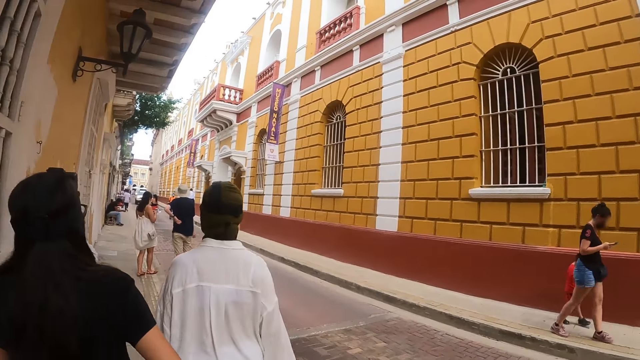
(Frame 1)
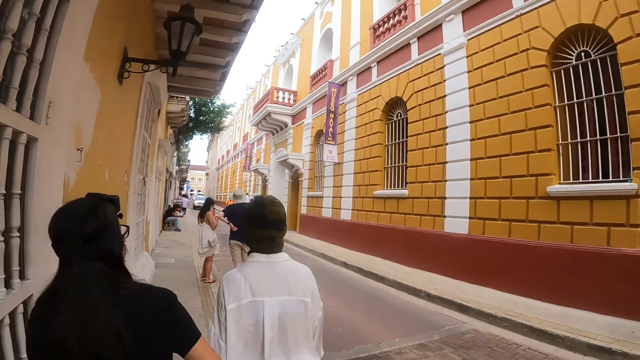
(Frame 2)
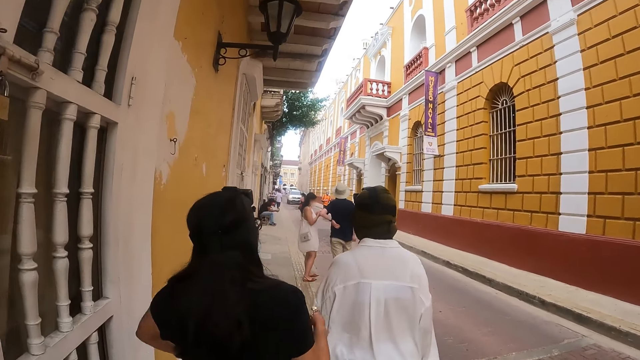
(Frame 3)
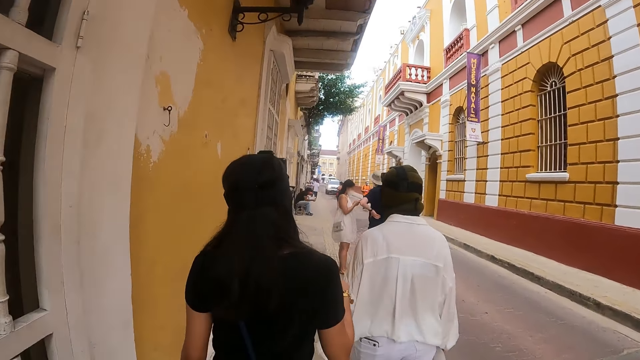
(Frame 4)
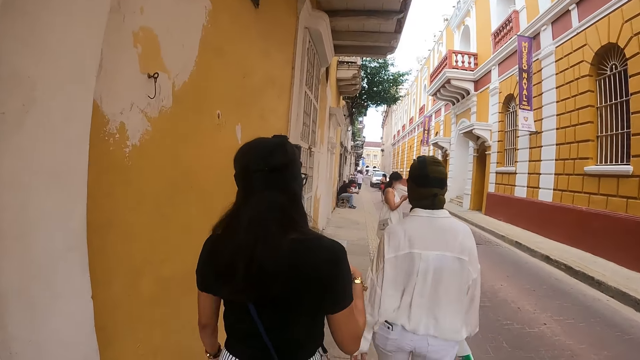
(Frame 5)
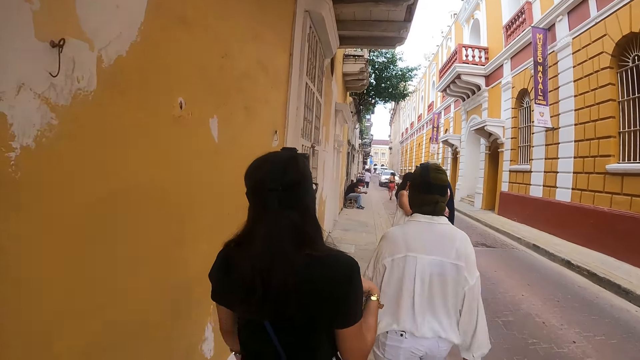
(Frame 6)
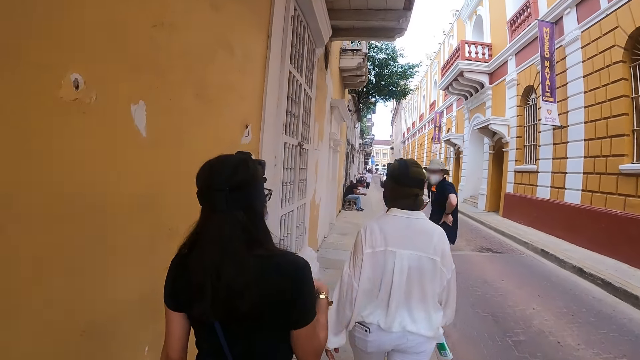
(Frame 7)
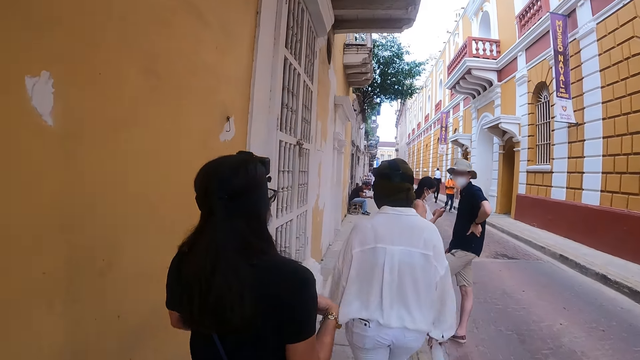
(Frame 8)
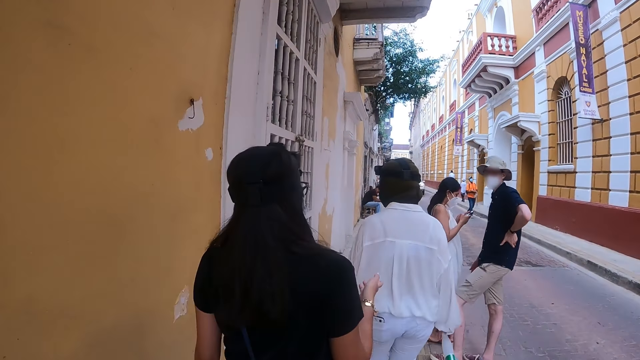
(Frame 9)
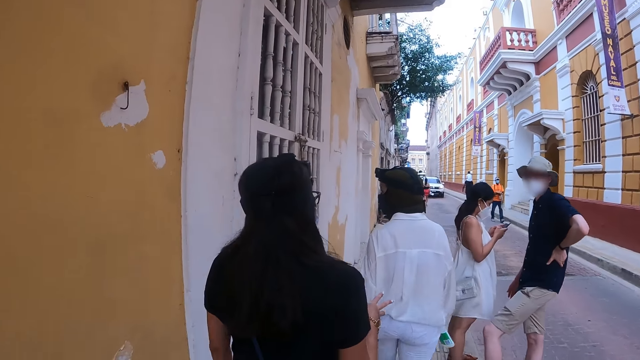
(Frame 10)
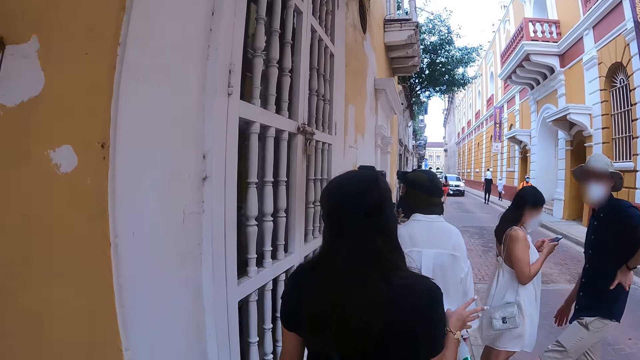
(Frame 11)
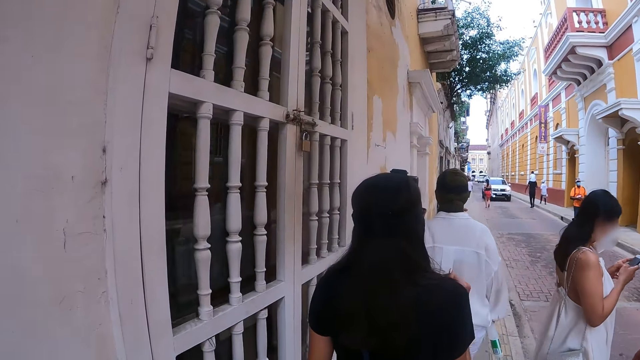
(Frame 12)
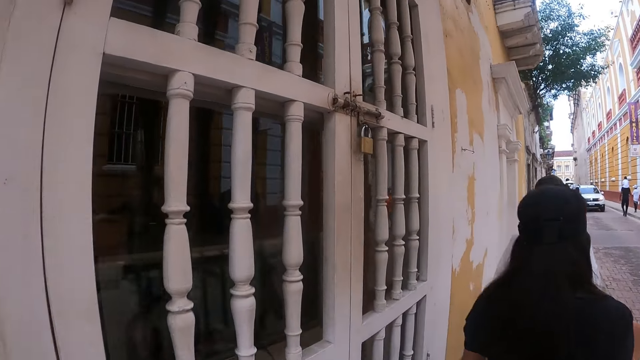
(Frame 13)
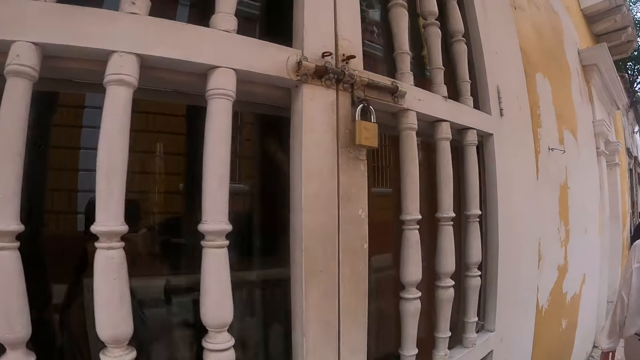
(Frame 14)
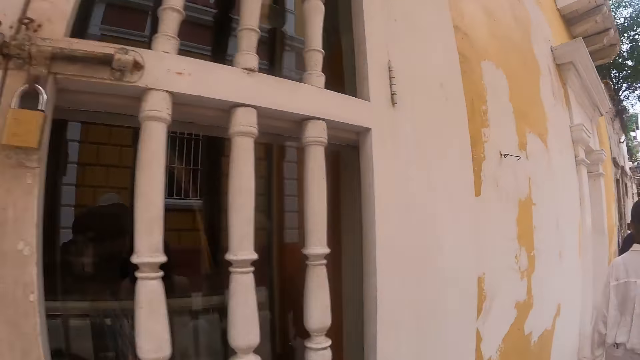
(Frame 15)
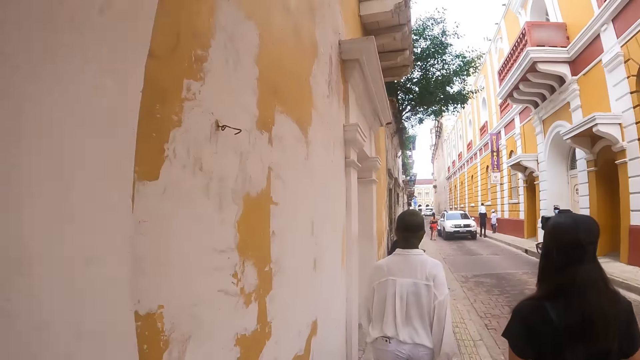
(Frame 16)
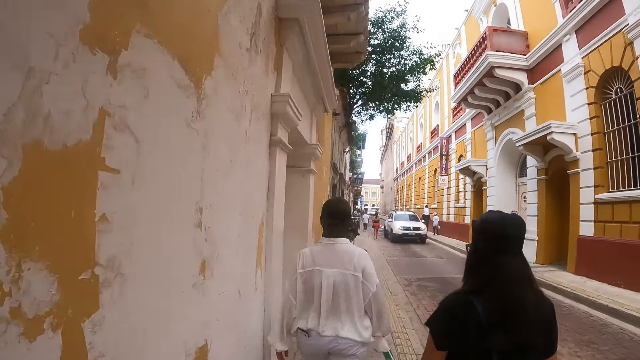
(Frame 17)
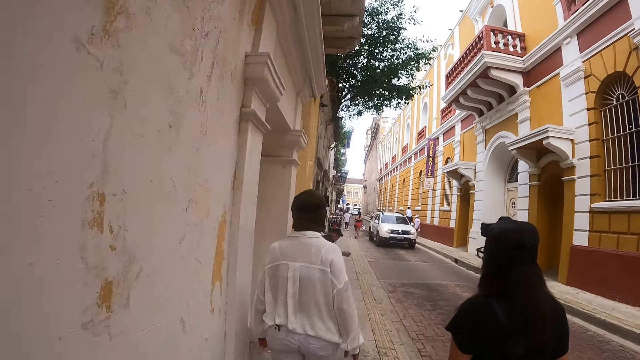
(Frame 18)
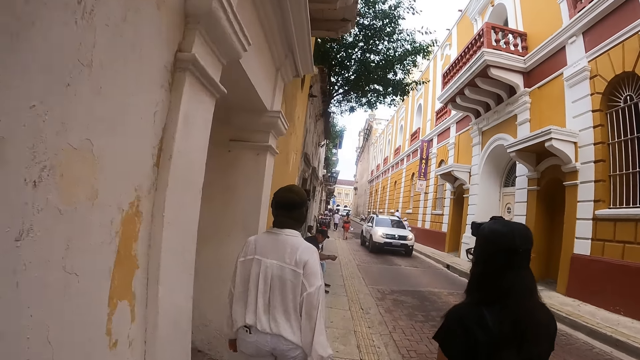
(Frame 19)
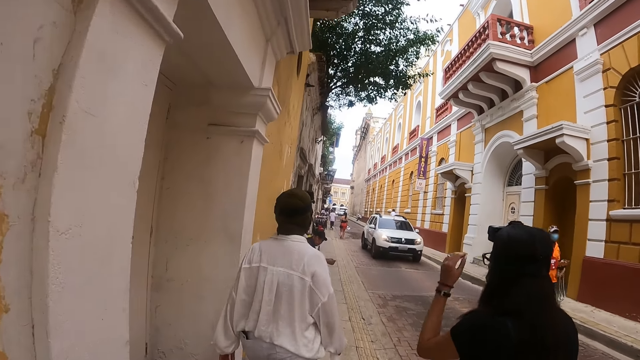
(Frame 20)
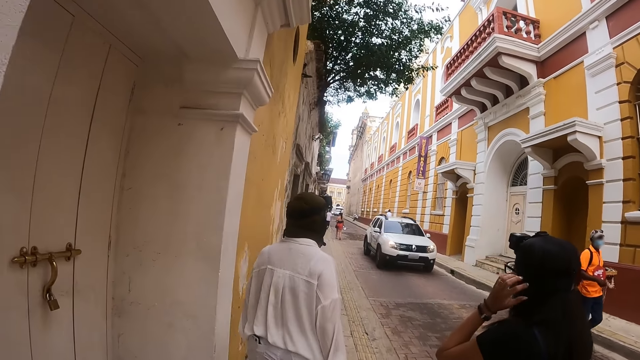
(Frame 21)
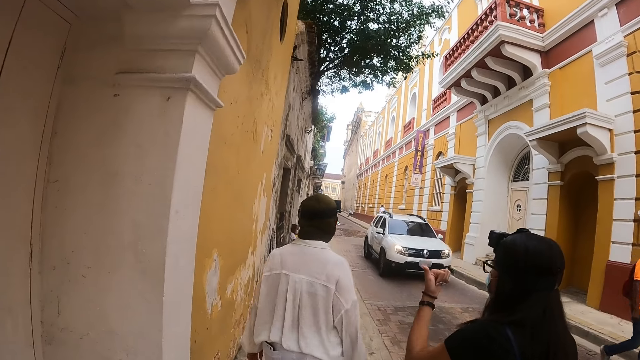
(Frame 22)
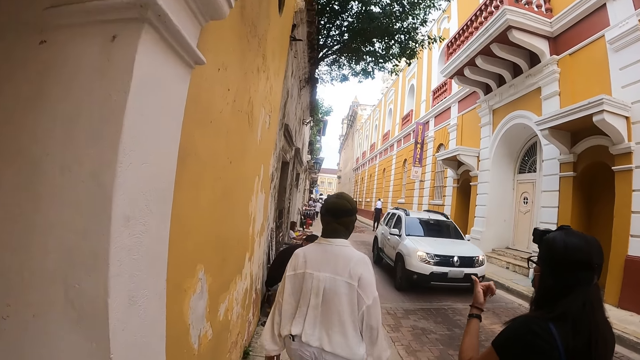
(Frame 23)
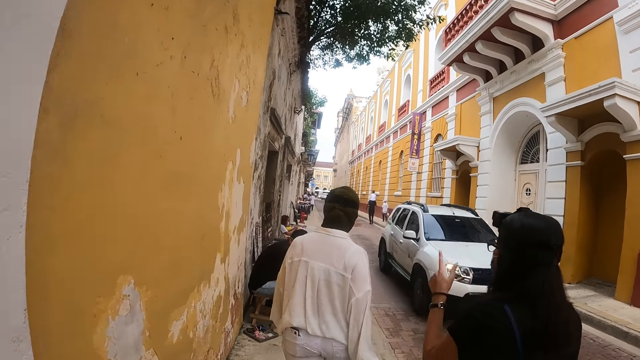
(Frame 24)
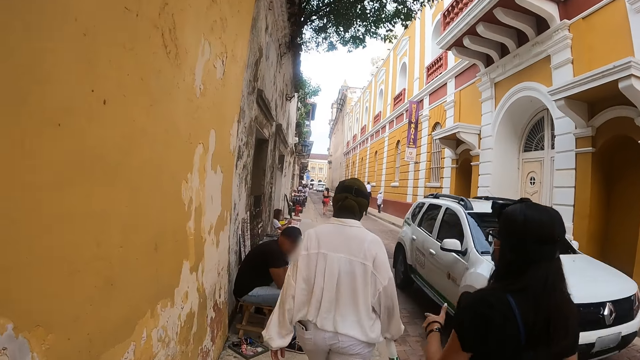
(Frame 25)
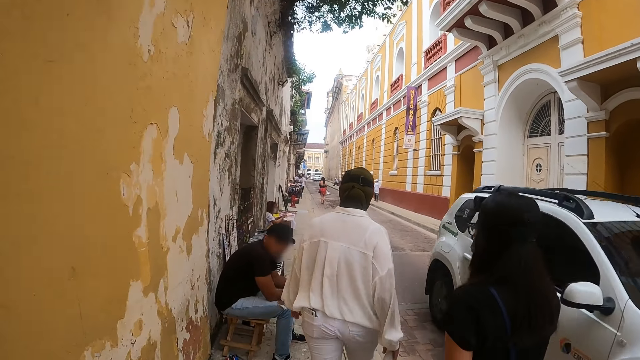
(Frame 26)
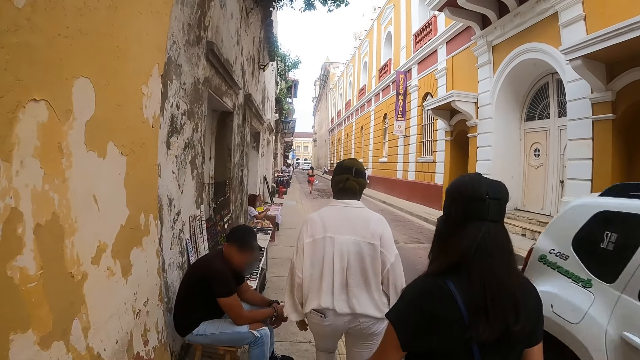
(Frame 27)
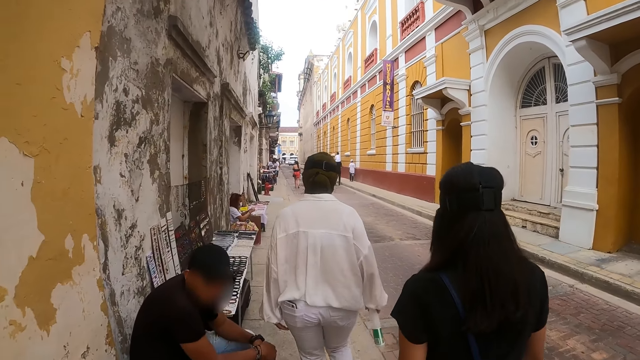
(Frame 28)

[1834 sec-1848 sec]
A person pulls back the hair. The camera wearer holds the hair. The person gestures. The camera wearer moves a hand.

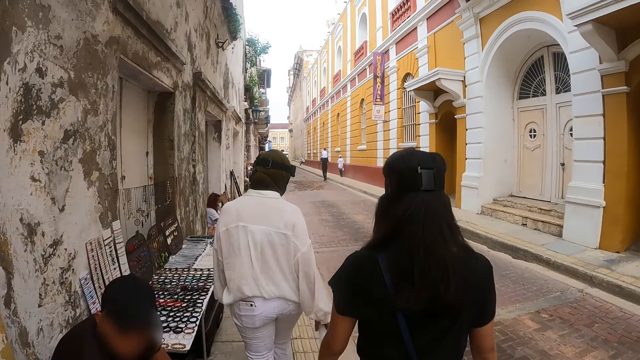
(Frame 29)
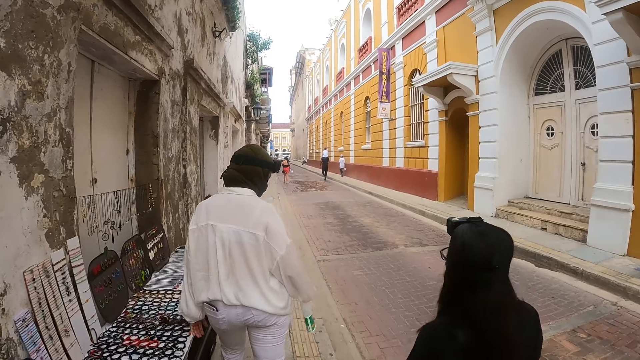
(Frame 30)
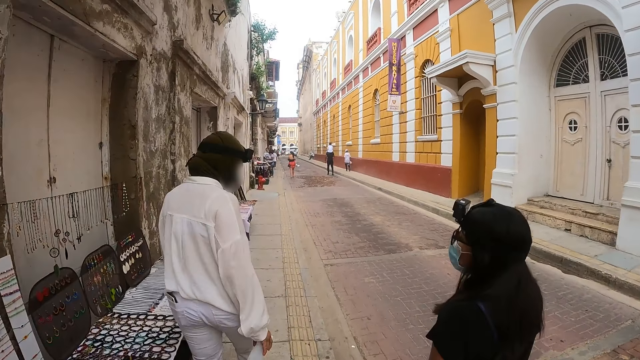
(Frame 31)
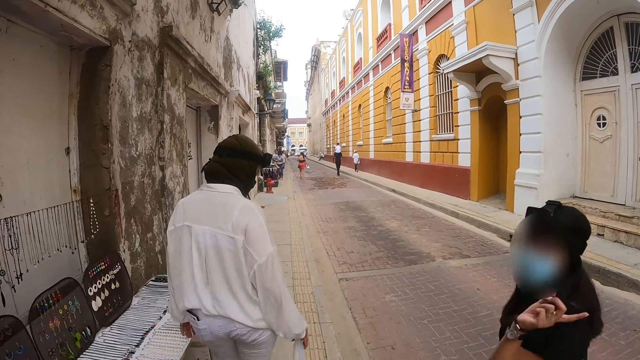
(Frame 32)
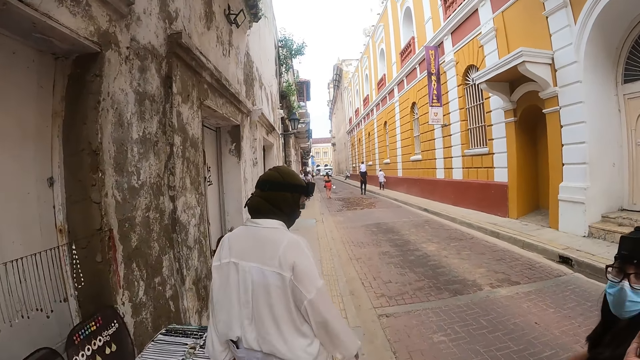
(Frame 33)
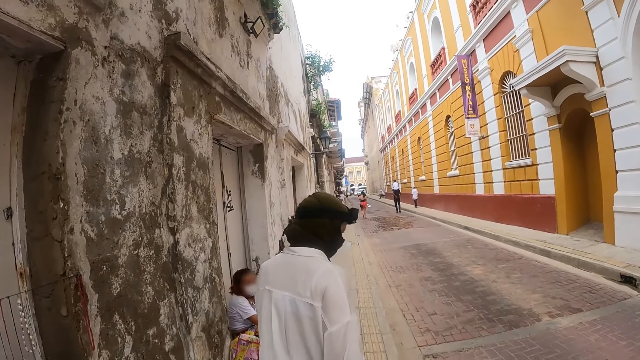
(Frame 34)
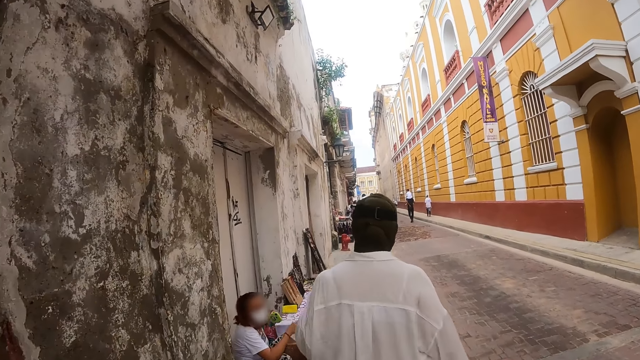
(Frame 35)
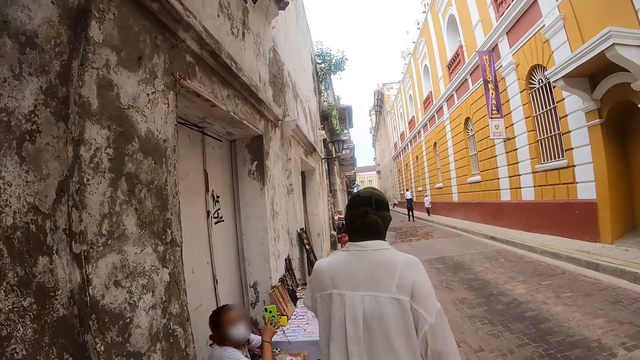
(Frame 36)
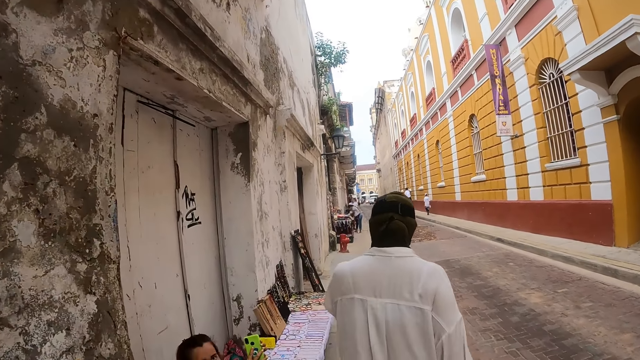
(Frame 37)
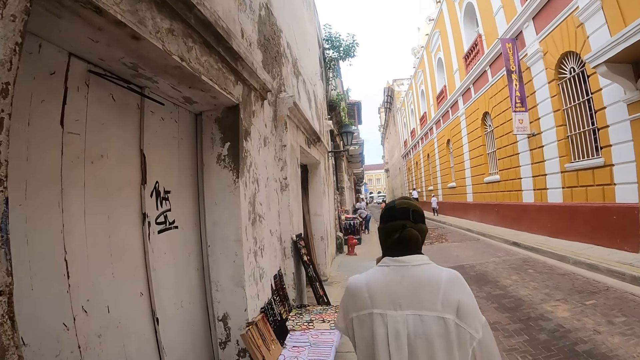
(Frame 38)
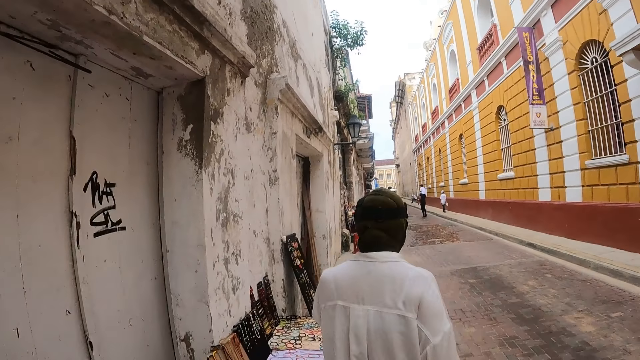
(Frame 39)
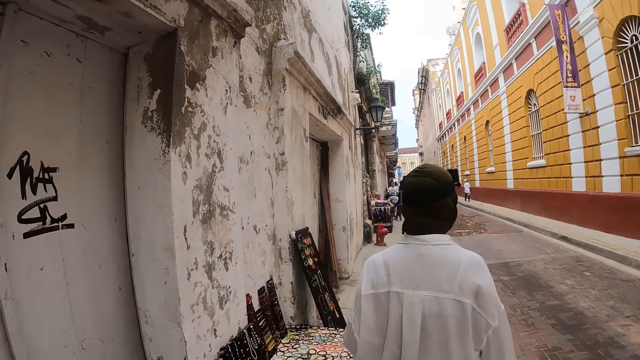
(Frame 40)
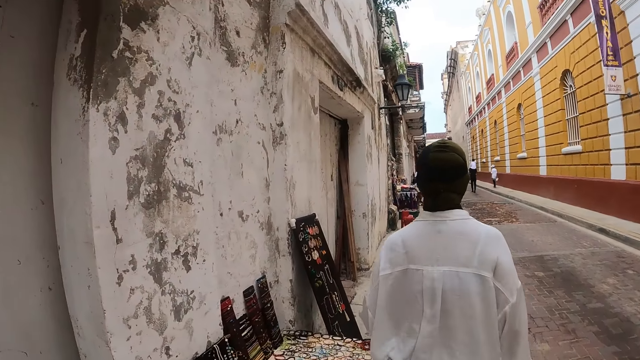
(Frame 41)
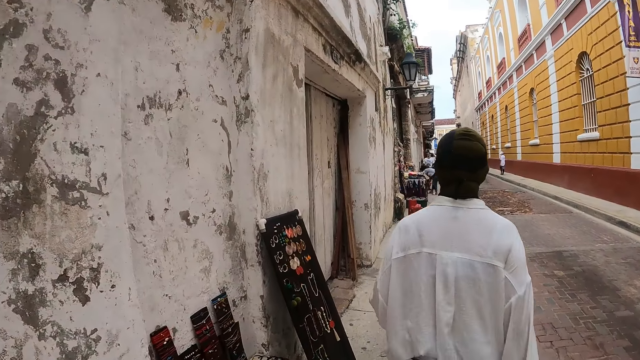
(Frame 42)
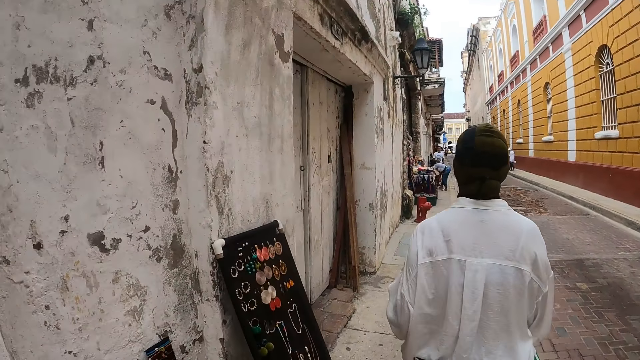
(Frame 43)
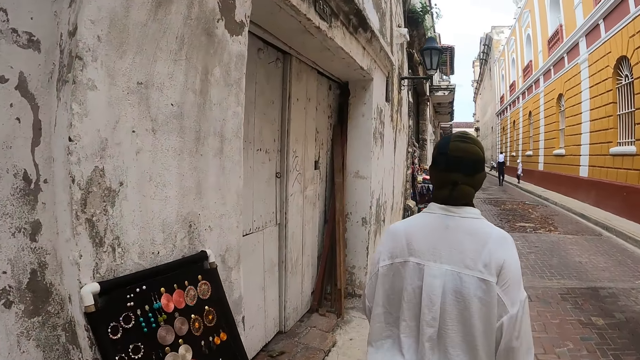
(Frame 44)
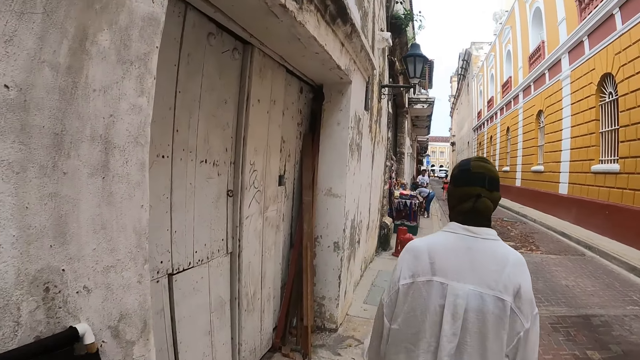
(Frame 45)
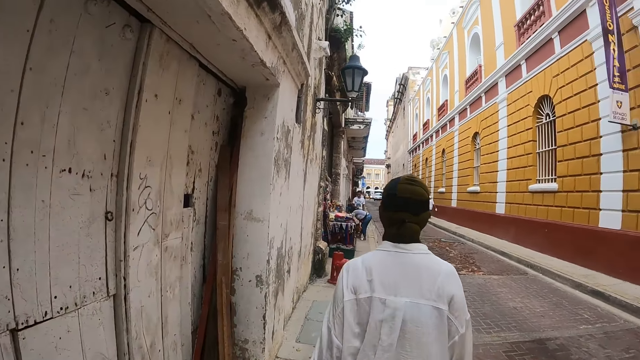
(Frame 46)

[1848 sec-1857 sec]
The camera wearer points a finger.
